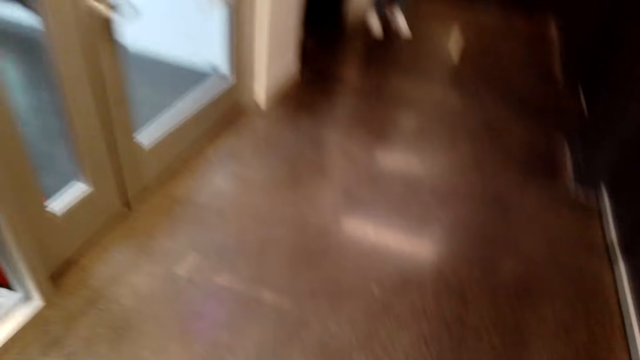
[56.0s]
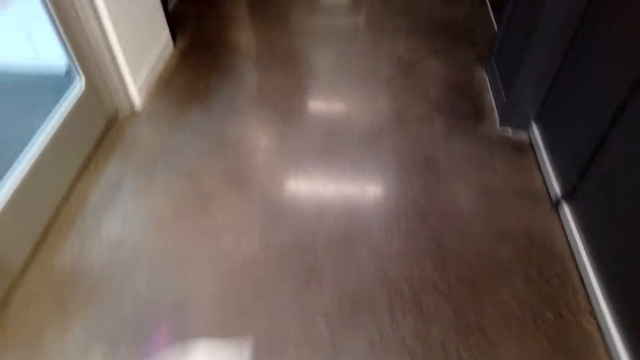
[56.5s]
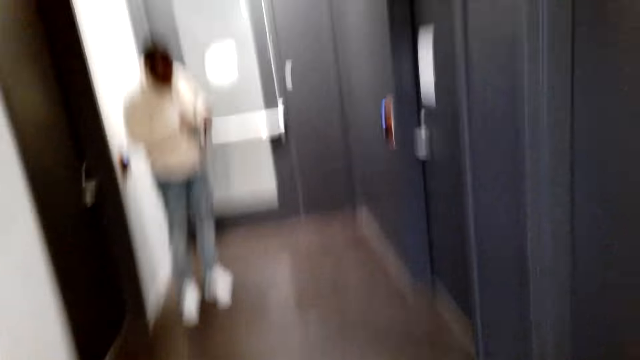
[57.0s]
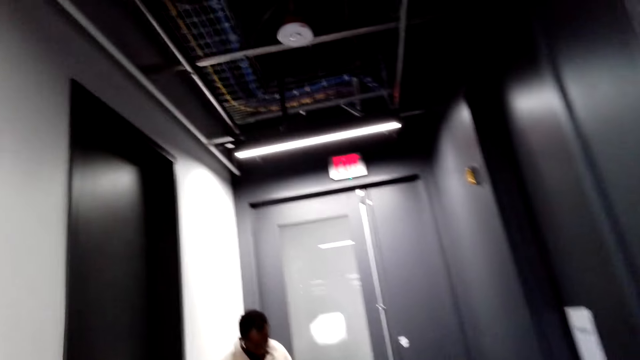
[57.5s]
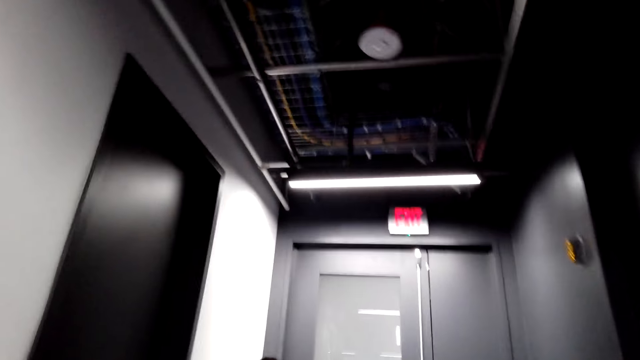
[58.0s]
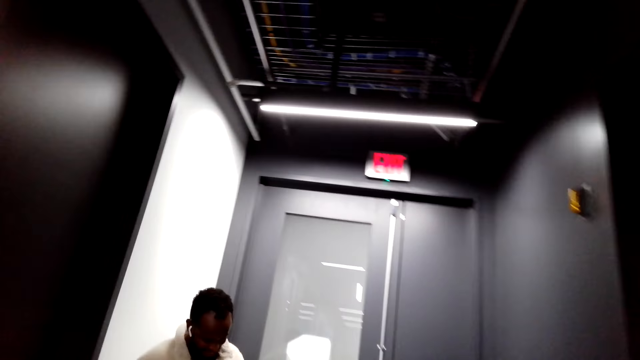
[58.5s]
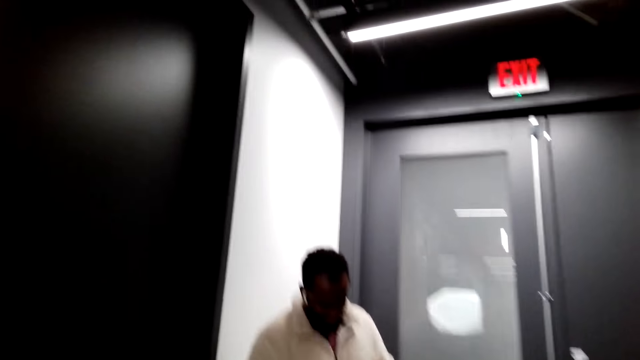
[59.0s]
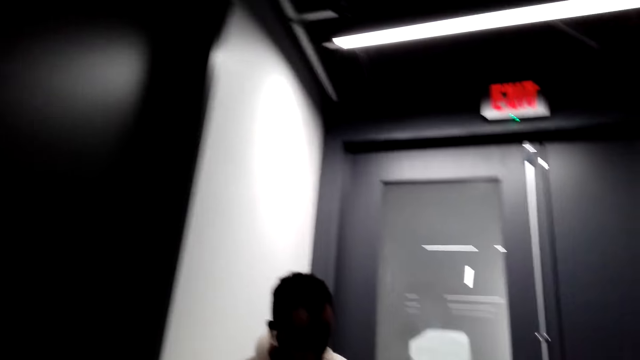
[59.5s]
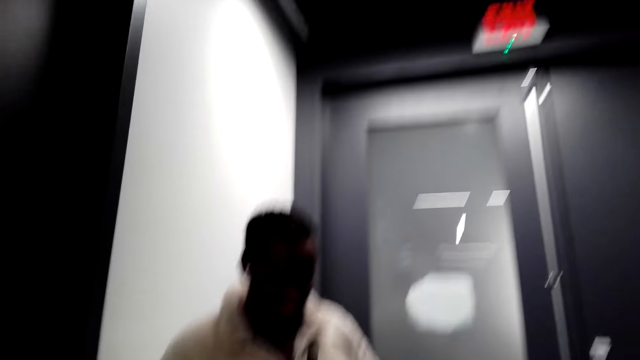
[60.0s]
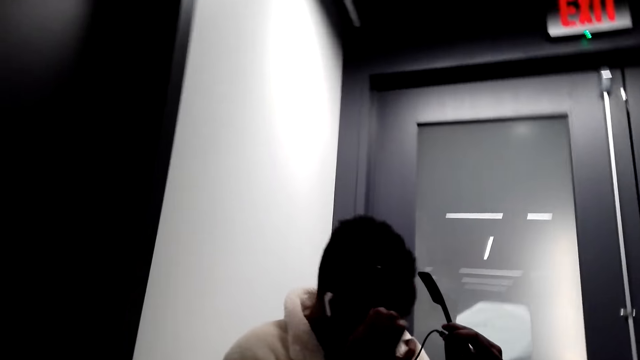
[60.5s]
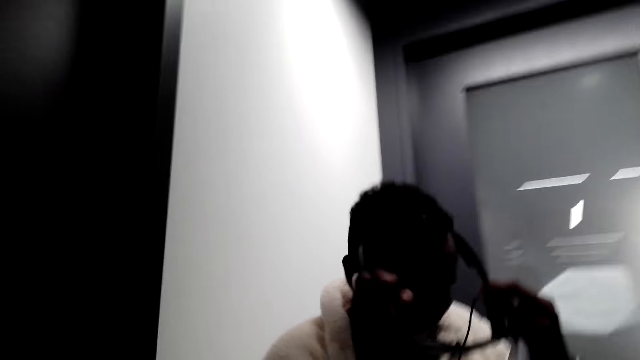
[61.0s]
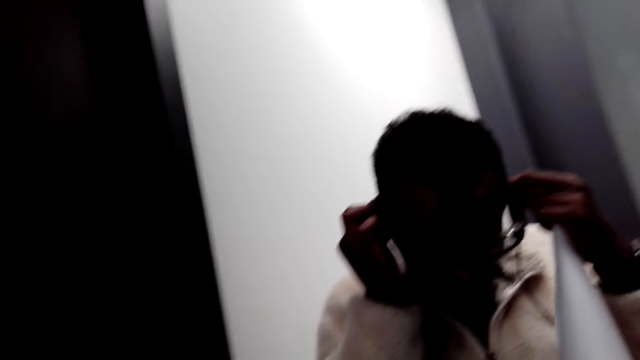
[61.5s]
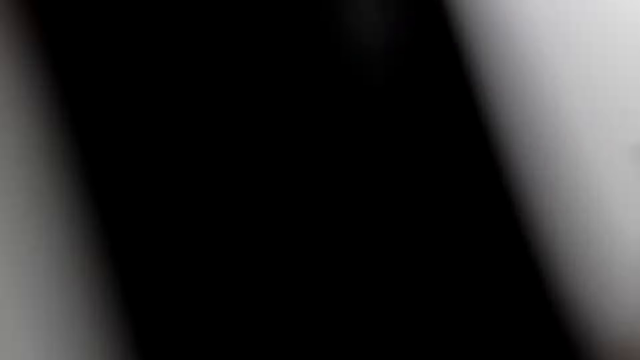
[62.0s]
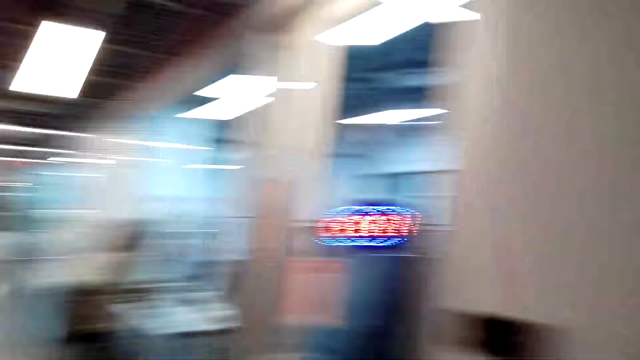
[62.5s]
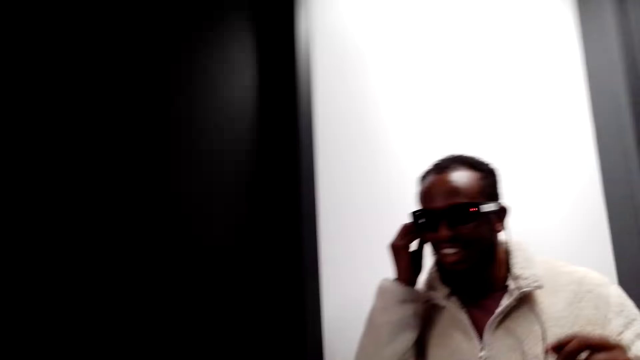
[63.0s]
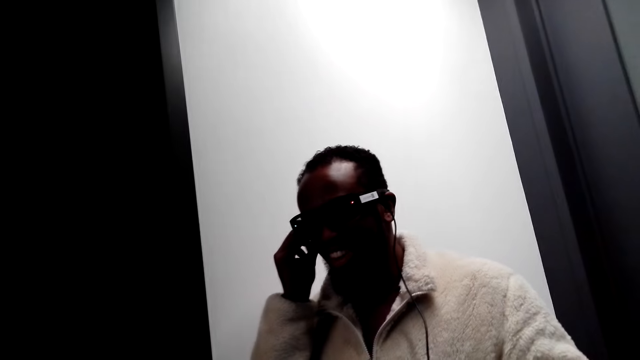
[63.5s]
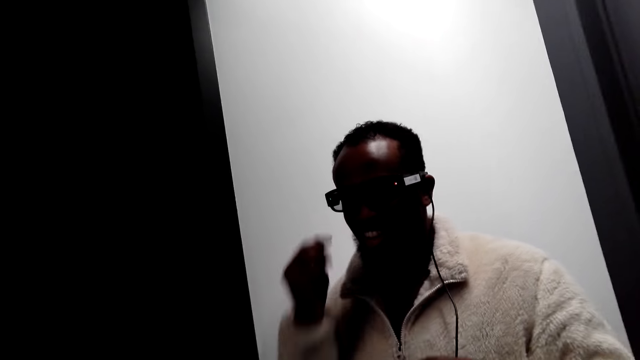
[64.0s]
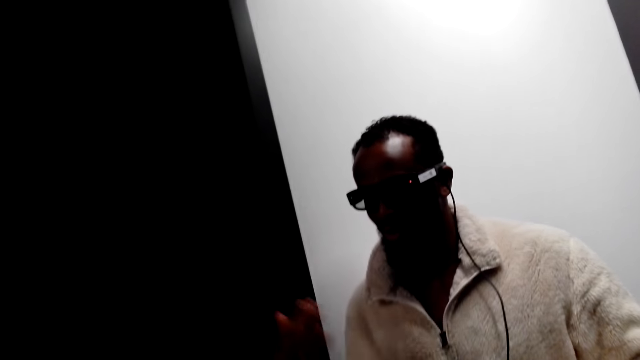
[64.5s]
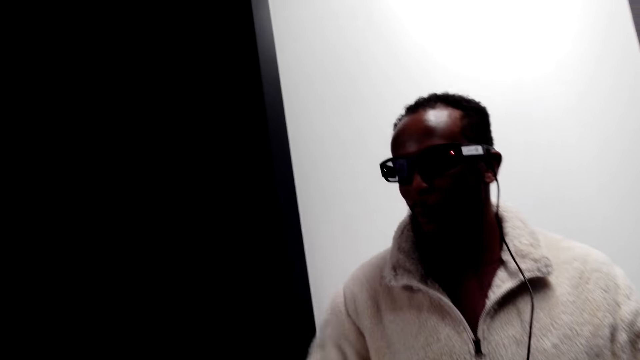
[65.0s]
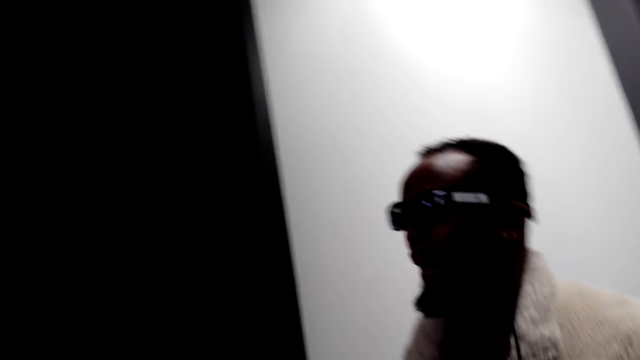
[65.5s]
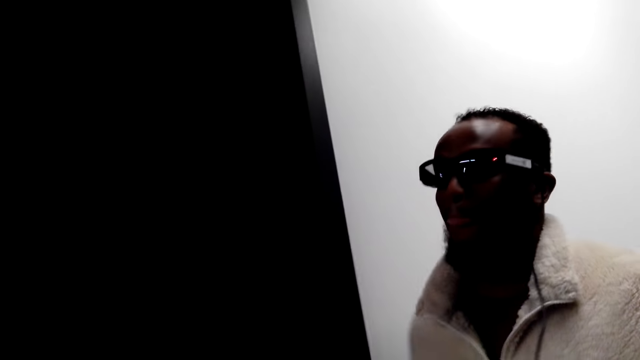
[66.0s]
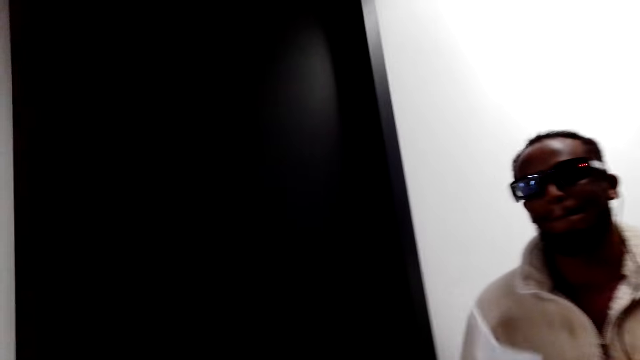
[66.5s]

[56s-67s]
The camera wearer interacts with a man. The man wears sunglasses. The camera wearer turns around. The man dances.

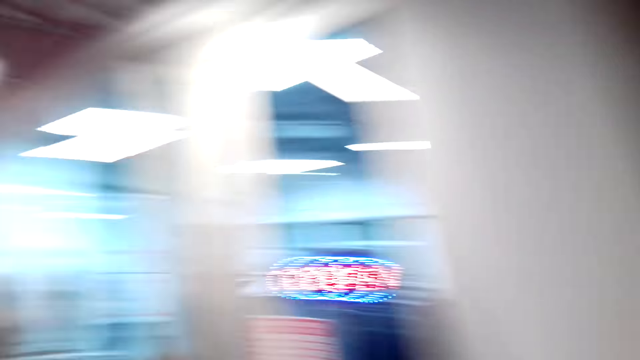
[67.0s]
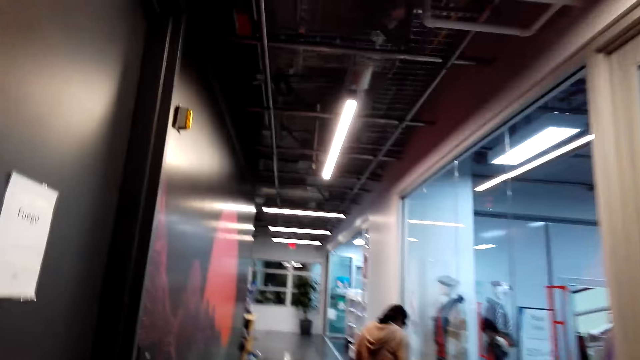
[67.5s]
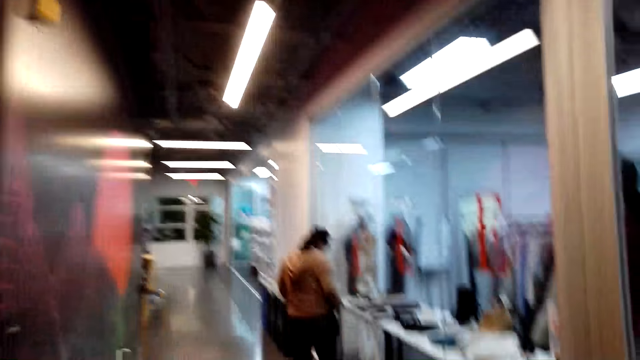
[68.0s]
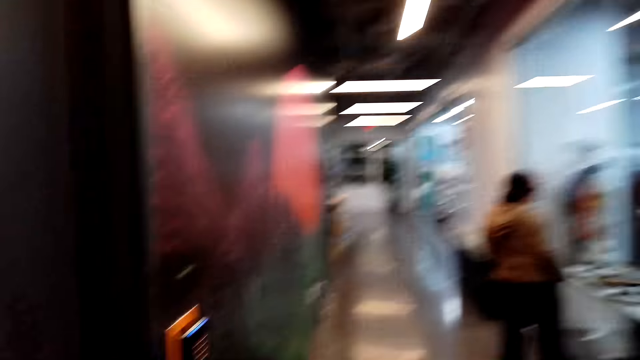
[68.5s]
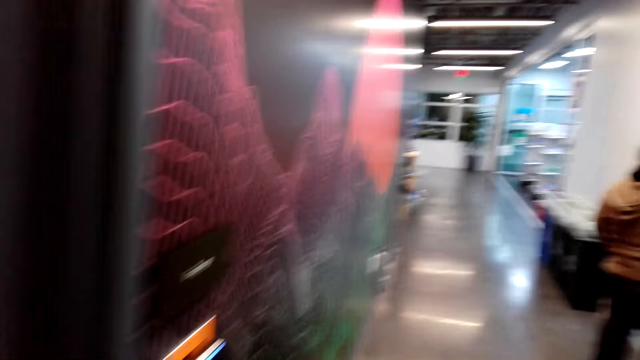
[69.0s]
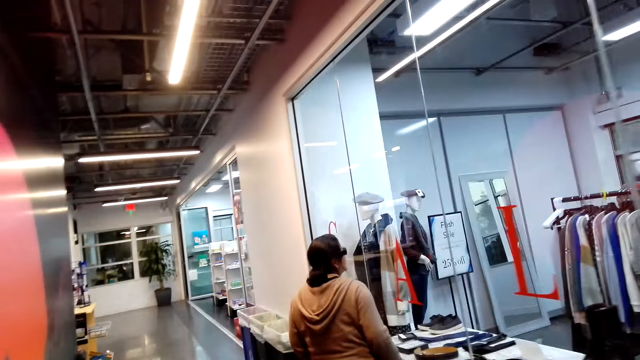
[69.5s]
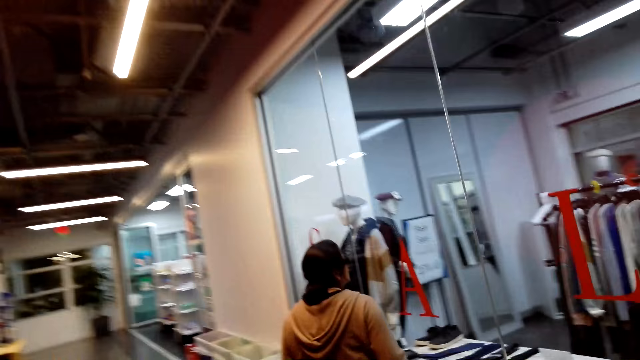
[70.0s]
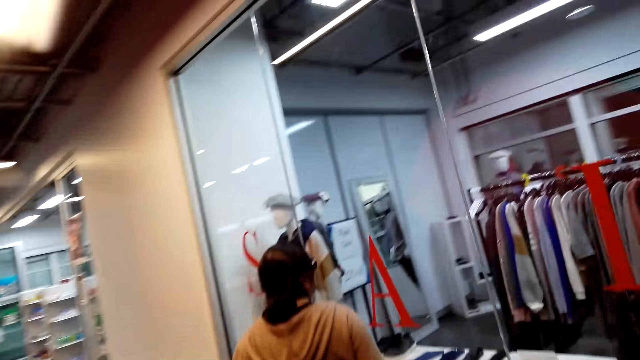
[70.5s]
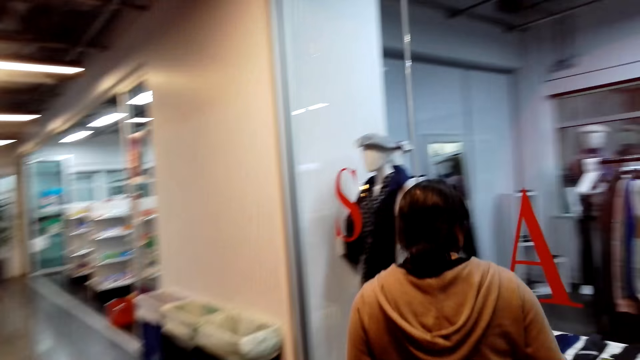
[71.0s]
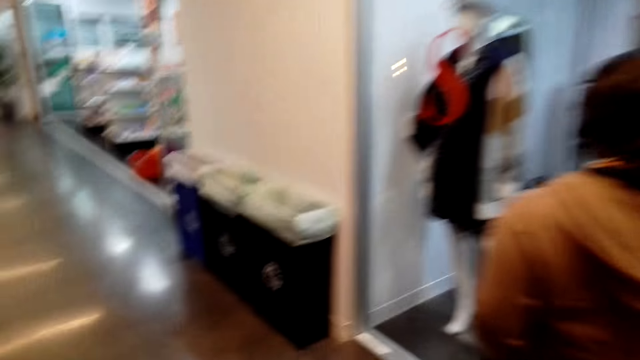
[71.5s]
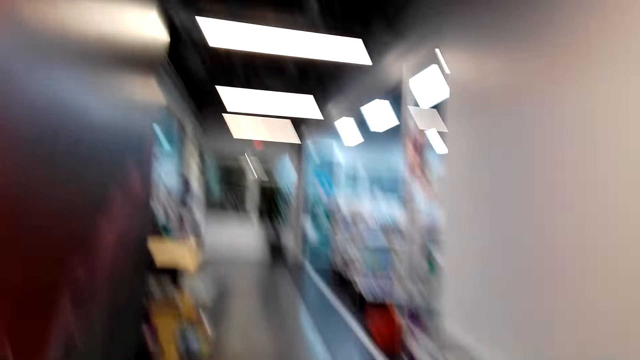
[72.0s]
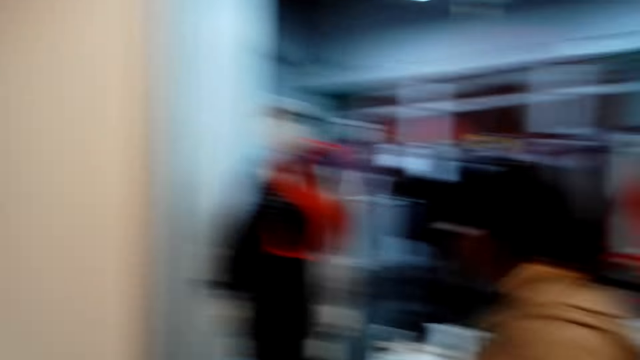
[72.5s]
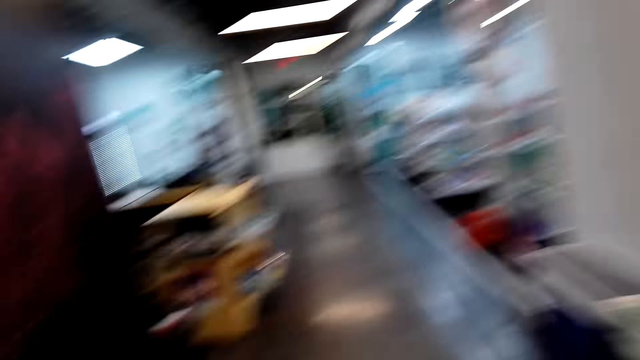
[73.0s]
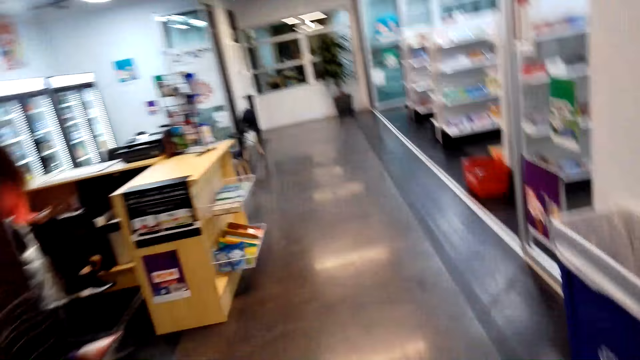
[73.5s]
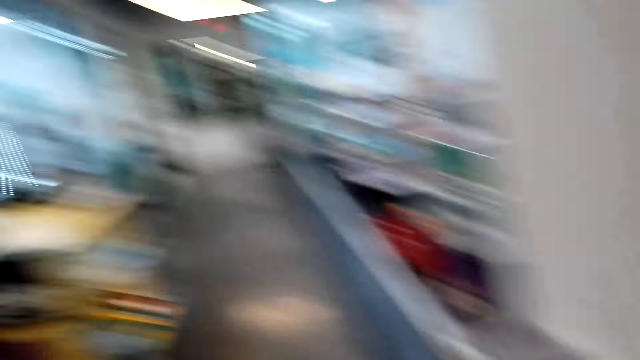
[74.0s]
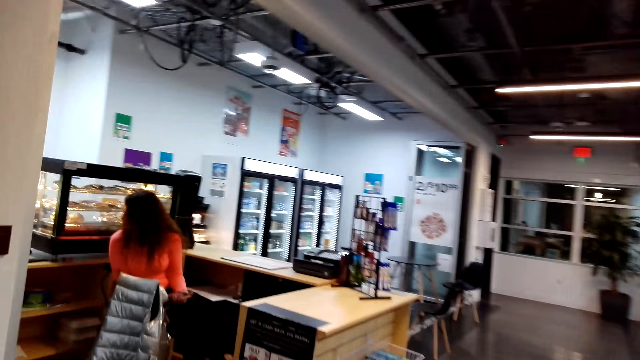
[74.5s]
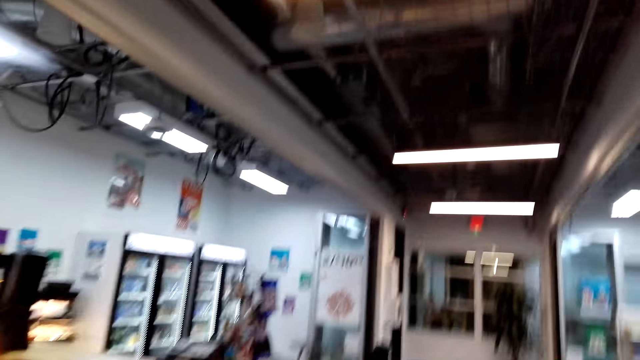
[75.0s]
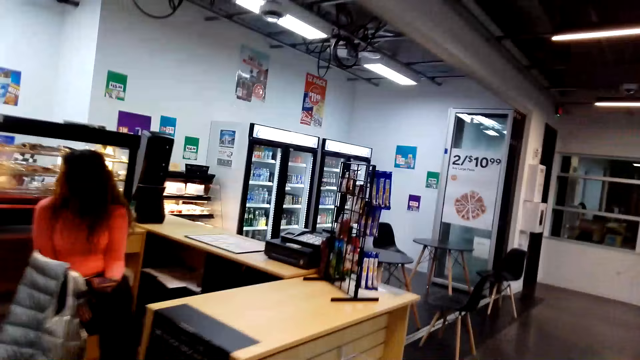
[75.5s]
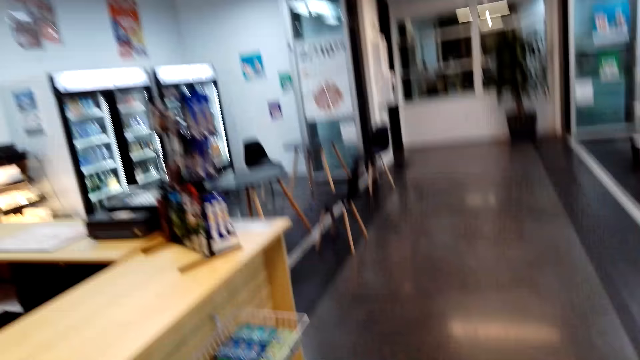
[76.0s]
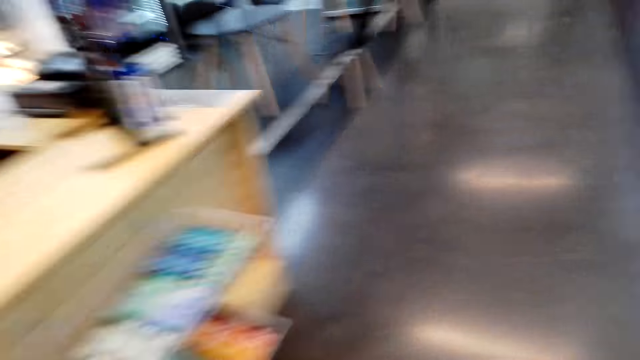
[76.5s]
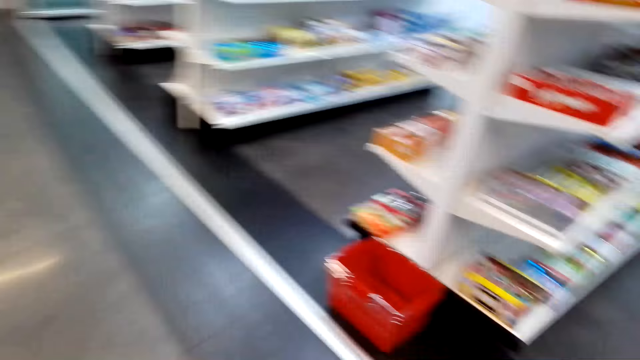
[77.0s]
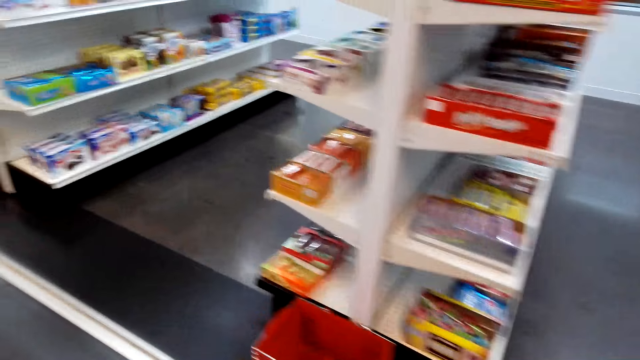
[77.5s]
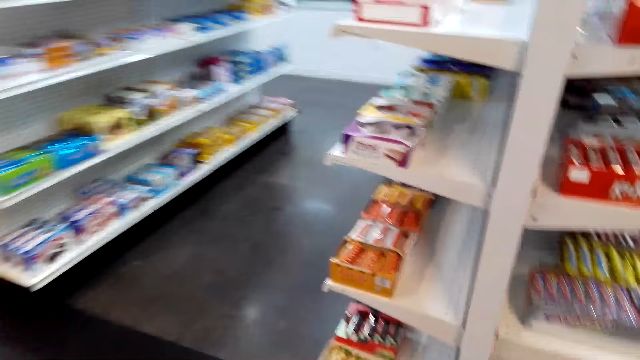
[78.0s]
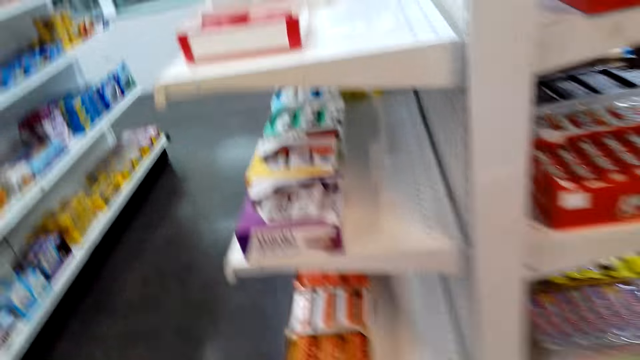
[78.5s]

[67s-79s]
A woman looks at the window. The camera wearer looks around. They walk along the supermarket.
